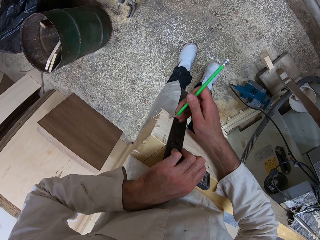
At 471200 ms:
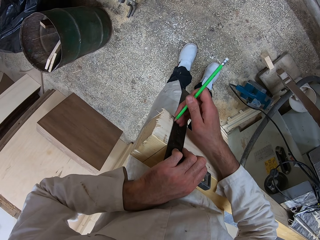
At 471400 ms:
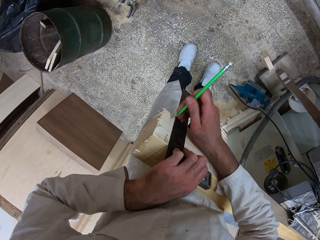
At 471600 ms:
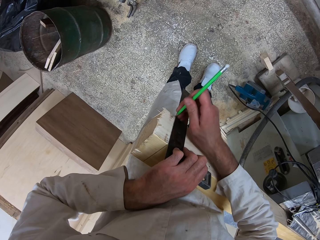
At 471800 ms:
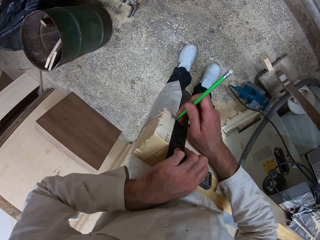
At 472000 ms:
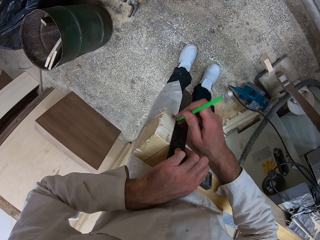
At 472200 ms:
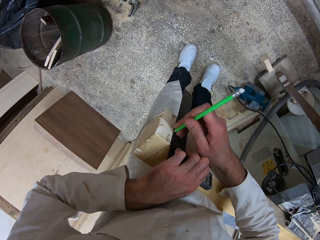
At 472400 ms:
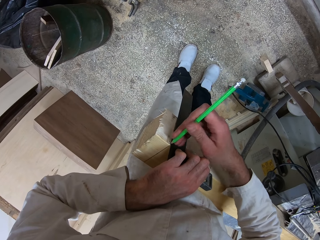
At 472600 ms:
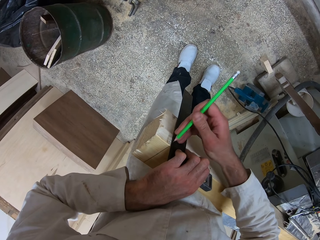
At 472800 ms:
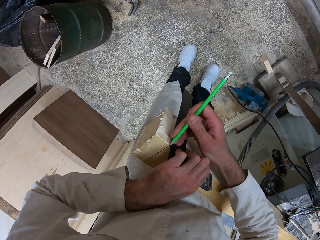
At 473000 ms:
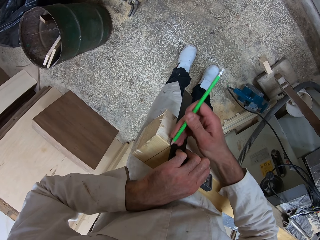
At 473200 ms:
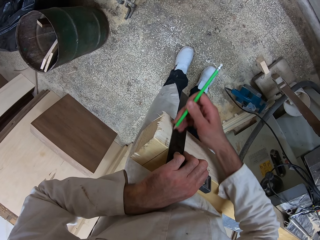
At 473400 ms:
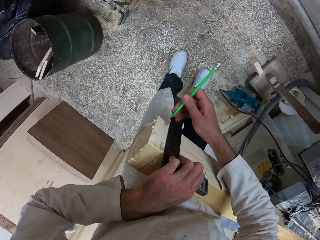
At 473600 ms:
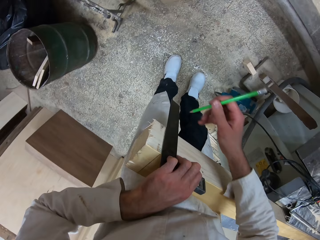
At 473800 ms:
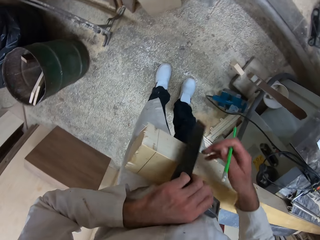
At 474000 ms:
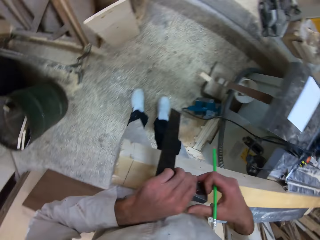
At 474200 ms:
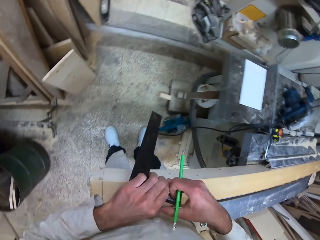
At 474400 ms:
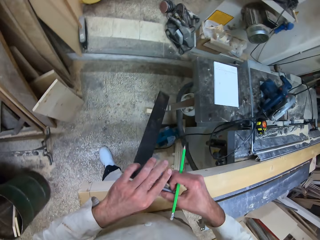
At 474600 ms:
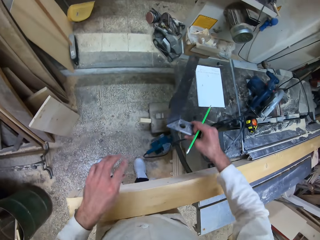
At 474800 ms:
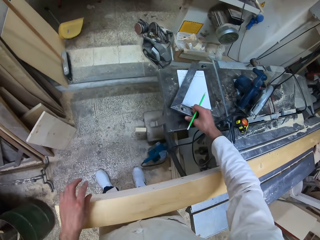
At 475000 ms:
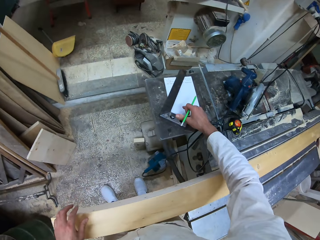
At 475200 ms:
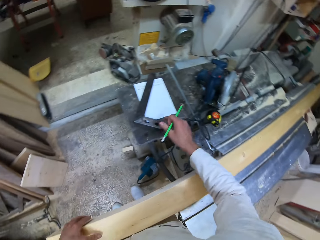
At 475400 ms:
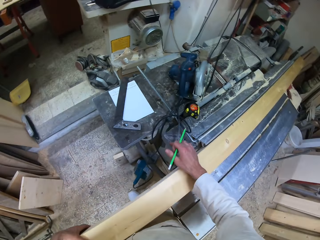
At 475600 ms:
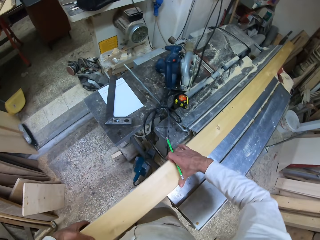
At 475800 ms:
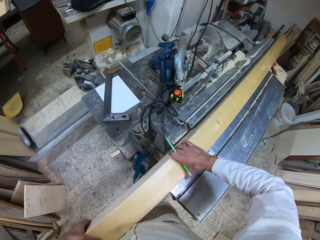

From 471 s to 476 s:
The camera wearer drops the try square on the metal work bench with his right hand.

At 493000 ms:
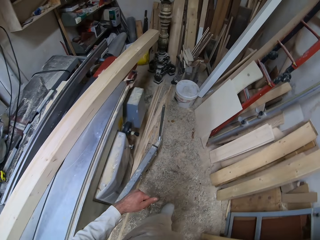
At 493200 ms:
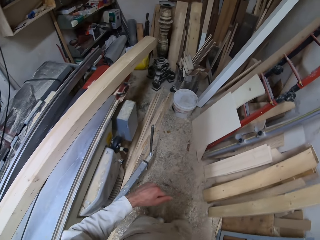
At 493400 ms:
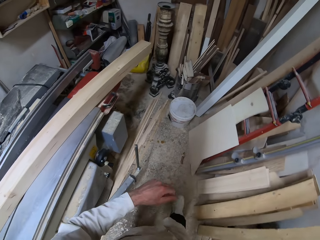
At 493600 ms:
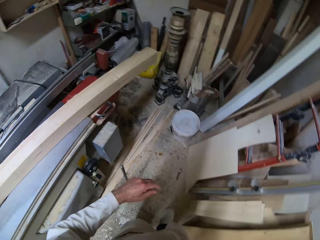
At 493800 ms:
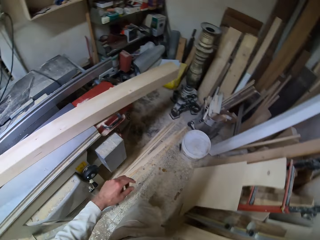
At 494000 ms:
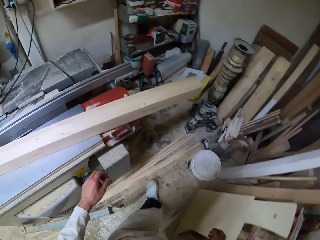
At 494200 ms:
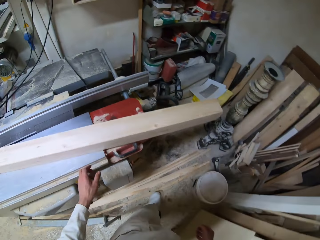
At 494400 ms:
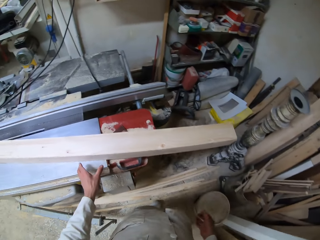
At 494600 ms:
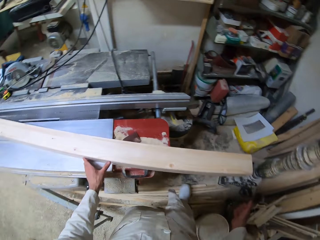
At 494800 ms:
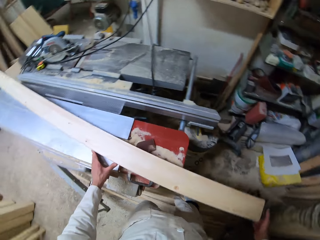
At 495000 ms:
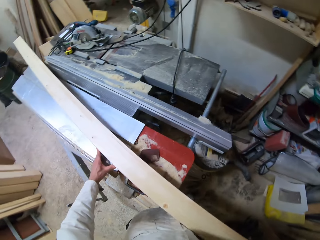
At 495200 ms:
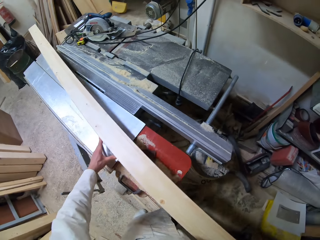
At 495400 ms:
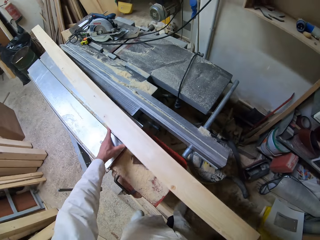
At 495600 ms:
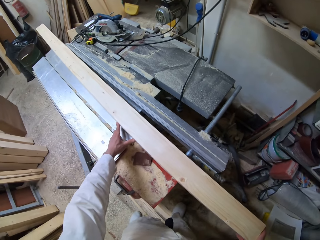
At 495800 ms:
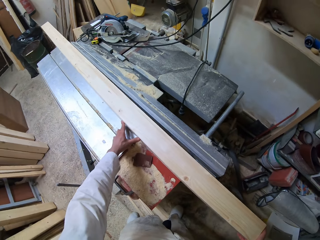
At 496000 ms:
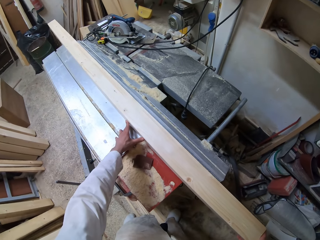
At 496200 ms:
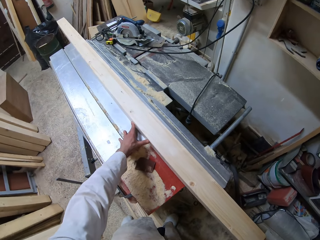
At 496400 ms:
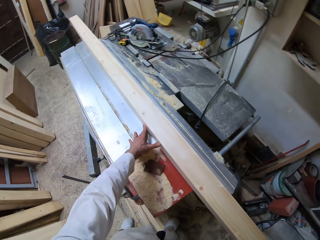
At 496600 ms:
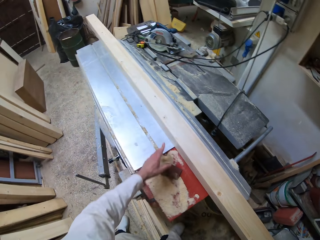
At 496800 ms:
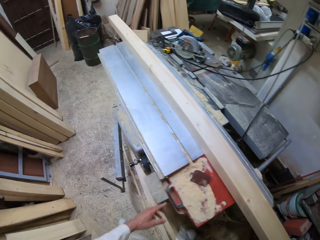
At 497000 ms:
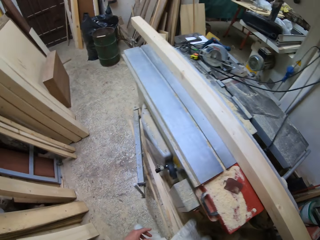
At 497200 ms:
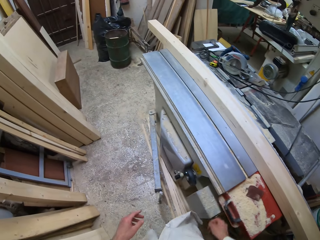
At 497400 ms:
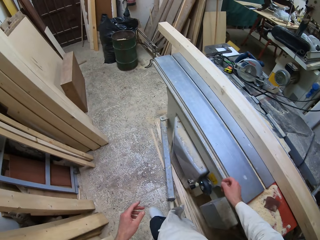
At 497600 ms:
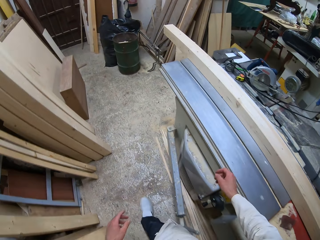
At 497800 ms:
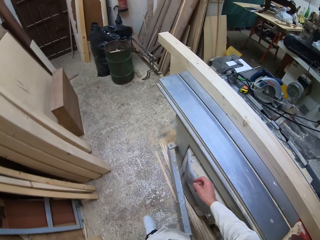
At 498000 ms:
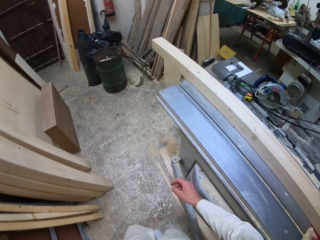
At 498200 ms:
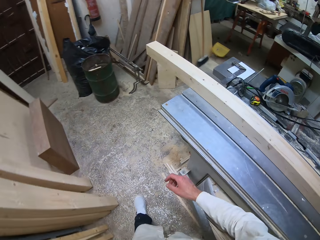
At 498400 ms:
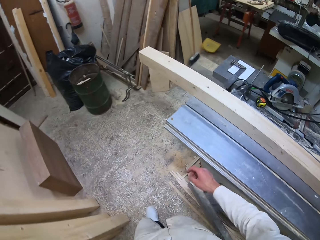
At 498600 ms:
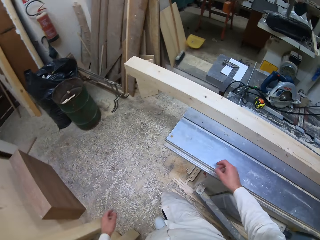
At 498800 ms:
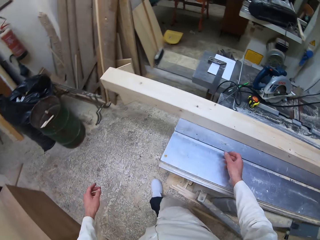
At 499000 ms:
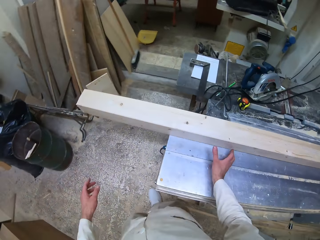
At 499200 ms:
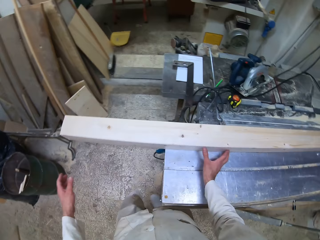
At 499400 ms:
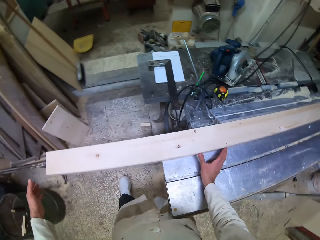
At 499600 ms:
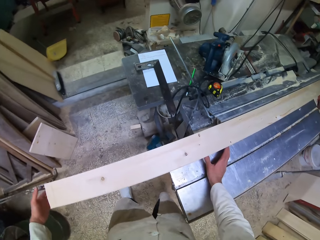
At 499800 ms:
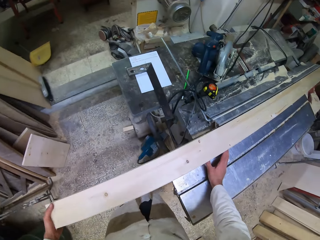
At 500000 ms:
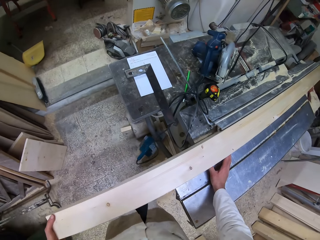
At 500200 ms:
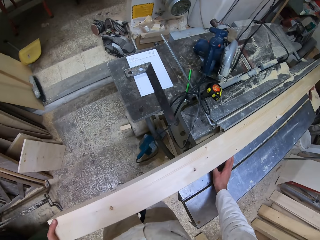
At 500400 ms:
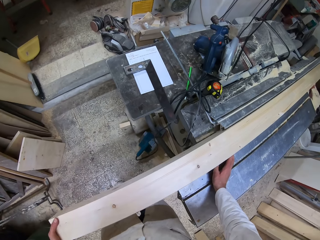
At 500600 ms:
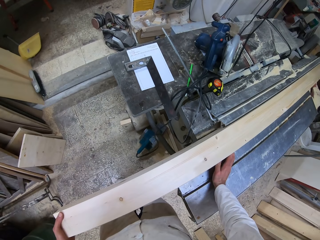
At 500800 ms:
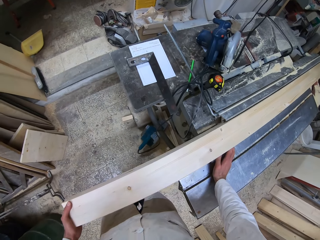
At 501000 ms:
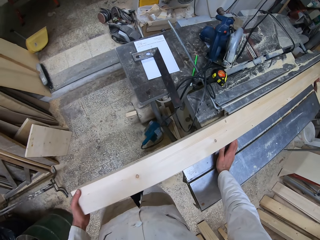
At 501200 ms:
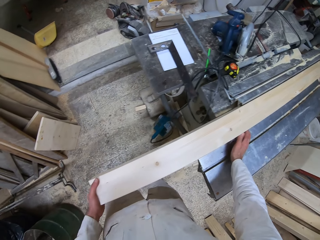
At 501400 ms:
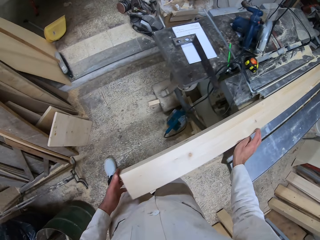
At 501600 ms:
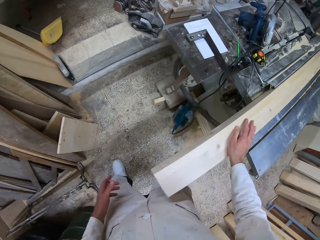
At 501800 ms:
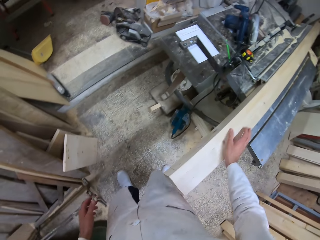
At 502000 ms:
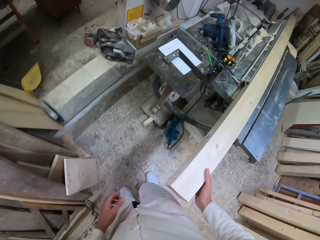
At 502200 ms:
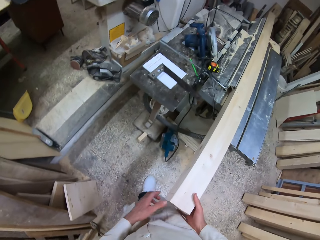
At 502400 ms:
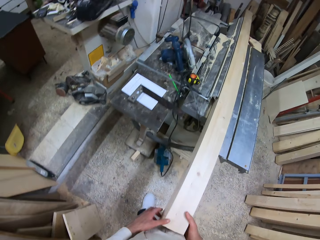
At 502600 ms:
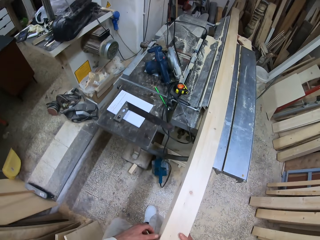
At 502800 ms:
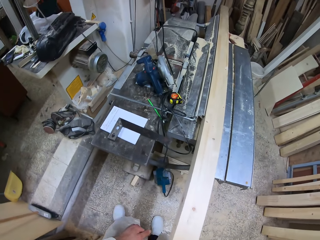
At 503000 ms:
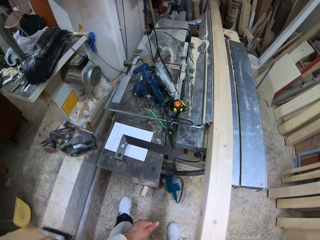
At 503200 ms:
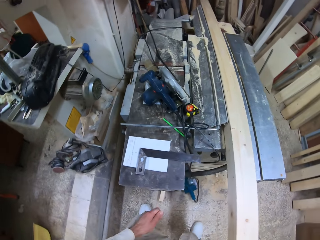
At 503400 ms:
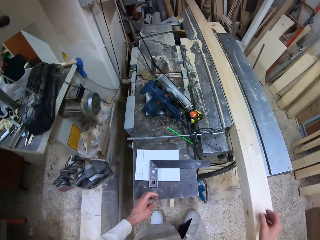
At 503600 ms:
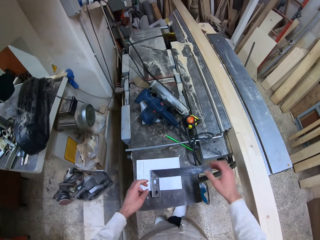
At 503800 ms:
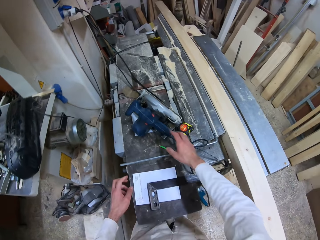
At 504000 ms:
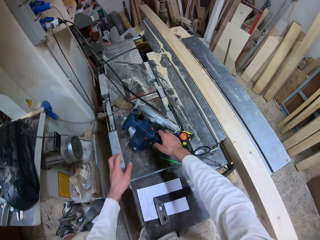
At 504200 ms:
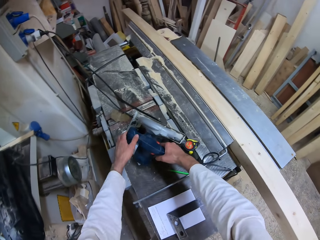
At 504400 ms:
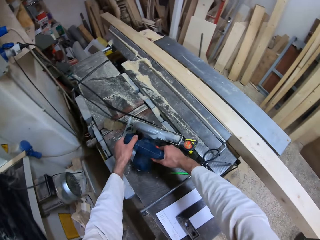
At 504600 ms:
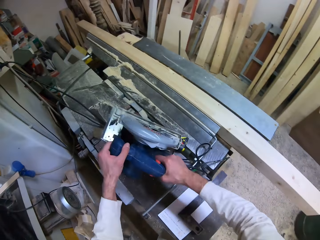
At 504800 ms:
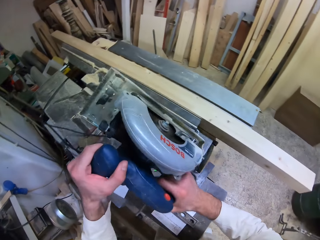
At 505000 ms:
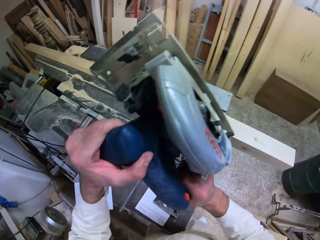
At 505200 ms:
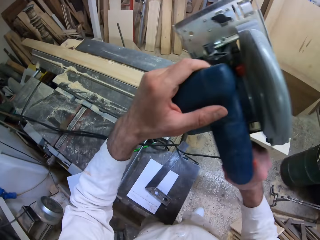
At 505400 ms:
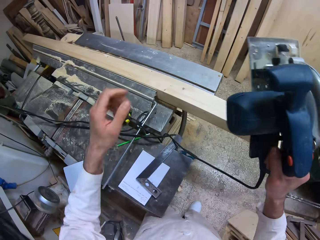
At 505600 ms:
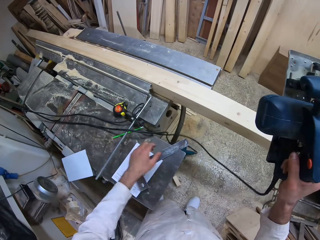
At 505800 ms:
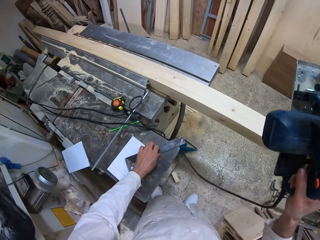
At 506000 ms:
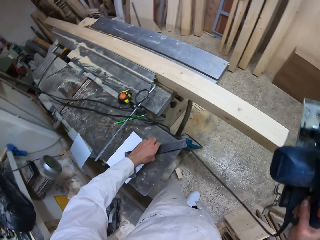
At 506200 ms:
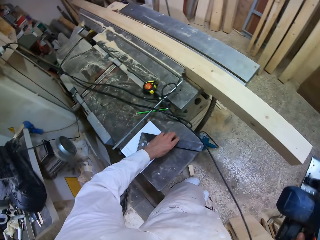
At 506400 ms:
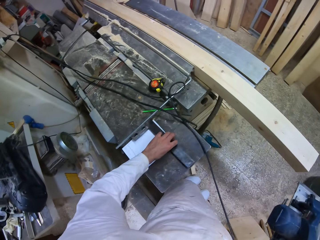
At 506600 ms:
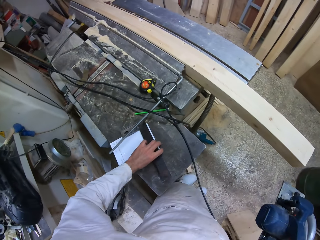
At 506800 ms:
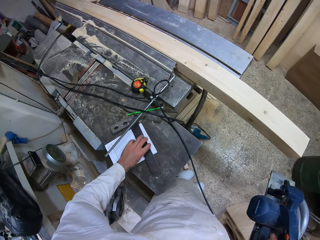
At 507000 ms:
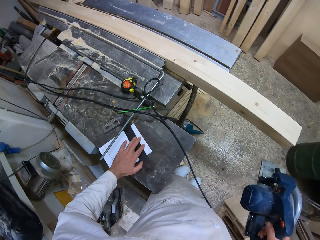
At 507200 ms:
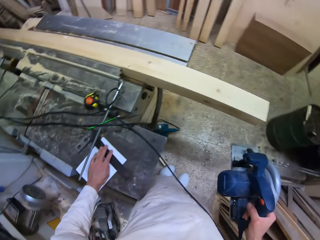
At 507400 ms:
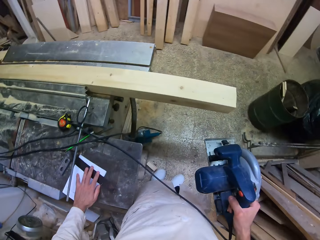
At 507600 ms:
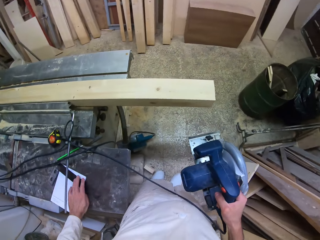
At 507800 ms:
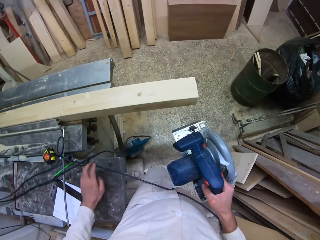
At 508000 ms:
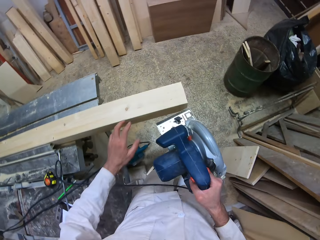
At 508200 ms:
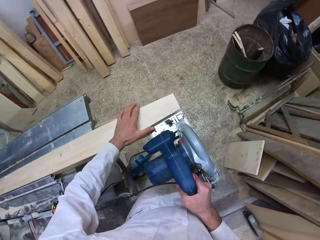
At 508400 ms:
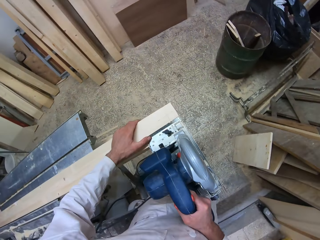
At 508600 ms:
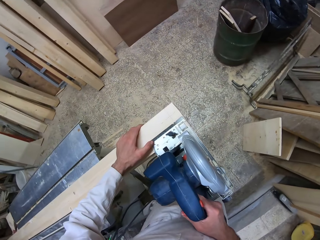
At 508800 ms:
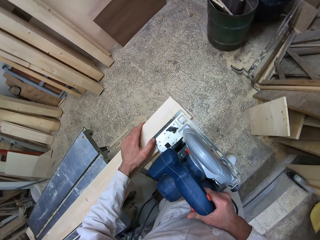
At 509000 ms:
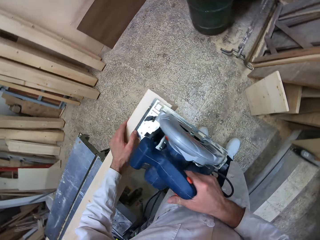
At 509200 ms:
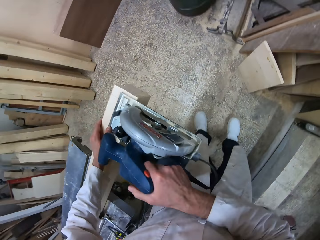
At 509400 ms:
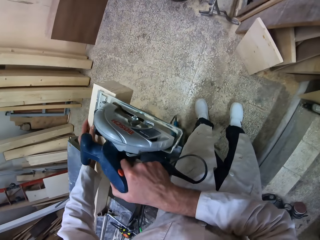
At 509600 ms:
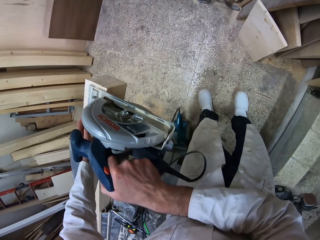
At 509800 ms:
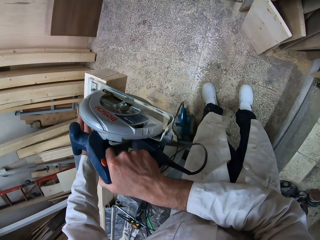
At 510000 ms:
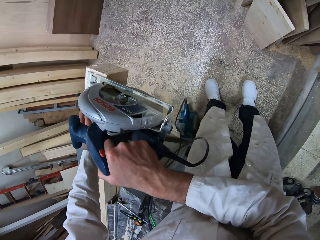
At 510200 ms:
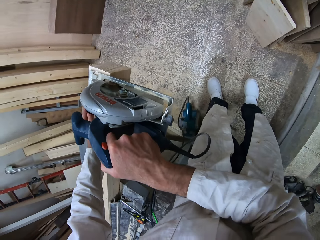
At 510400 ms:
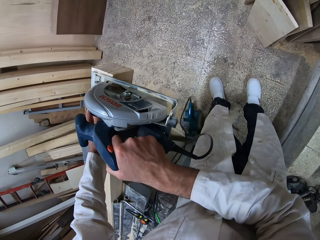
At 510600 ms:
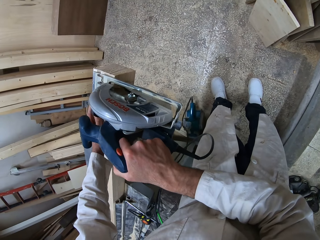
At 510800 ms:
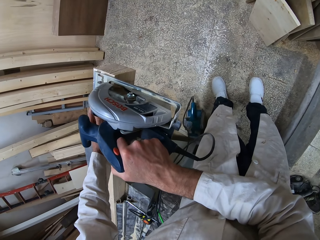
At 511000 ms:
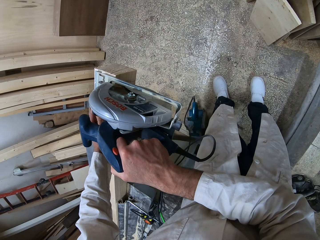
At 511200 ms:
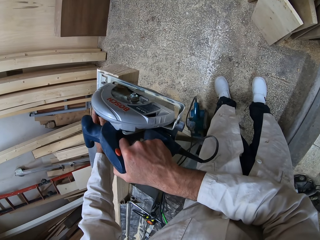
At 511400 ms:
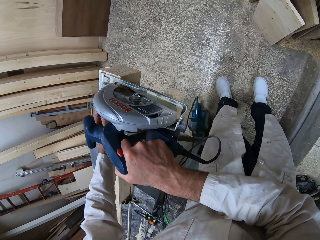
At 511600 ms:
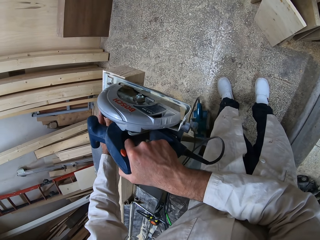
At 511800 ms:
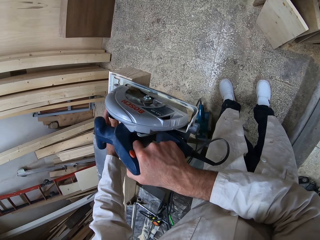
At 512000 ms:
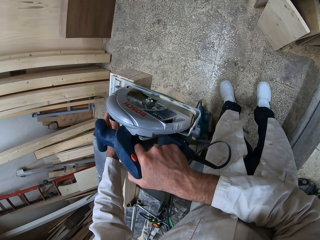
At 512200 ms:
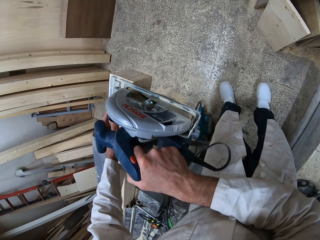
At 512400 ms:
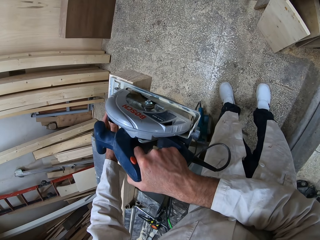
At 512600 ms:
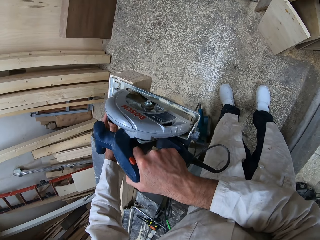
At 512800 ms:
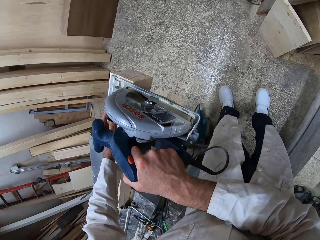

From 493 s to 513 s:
The camera wearer positions the wood. He moves the wood on the metal work bench with his hands. He adjusts the wood on the metal work bench with his hands. He picks up the sawing machine or electric wood cutter from the metal work bench with his right hand. He moves the try square and a white paper on the metal work bench with his left hand. He touches the wood. He positions the sawing machine on the wood. He cuts the wood with the electric wood cutter.
